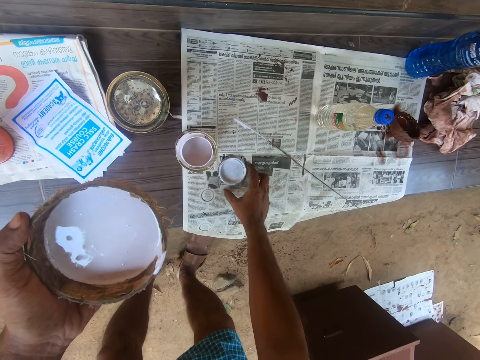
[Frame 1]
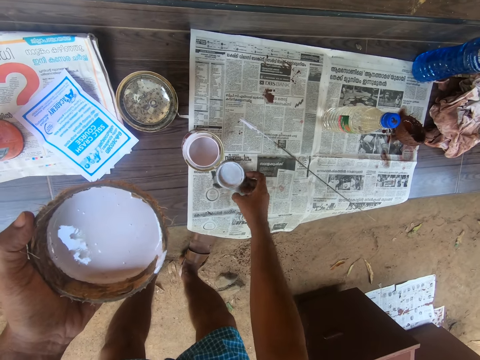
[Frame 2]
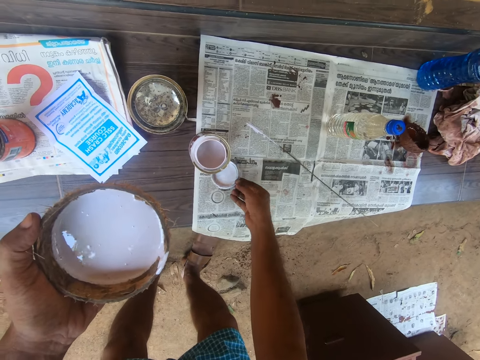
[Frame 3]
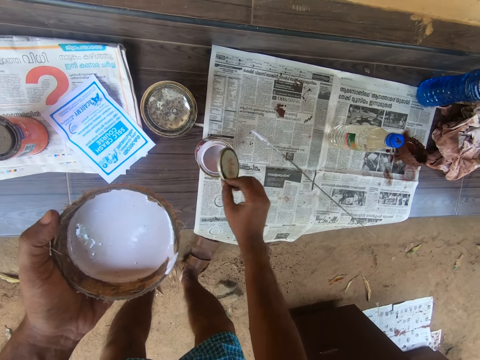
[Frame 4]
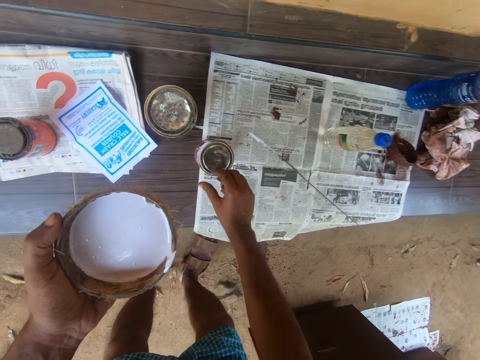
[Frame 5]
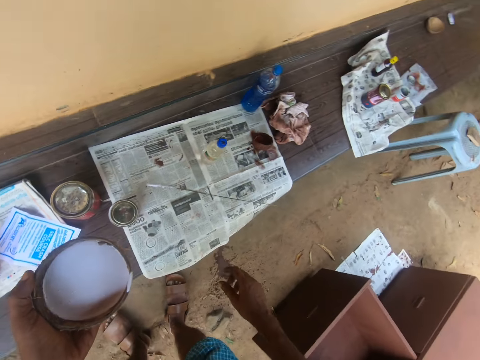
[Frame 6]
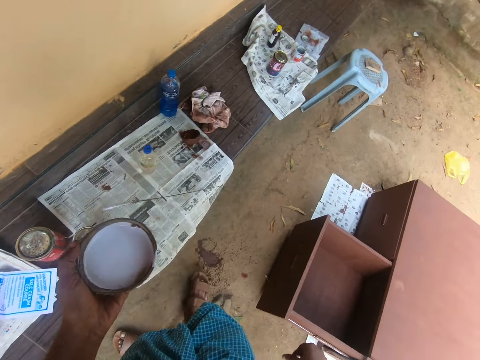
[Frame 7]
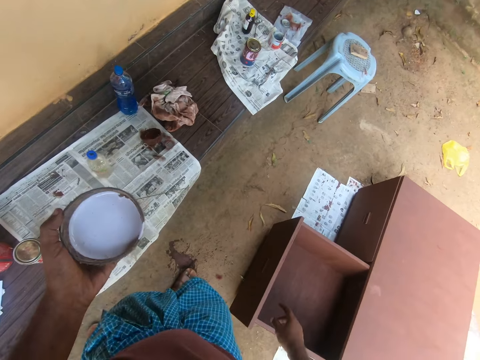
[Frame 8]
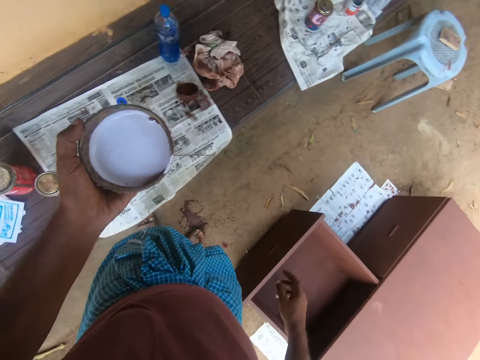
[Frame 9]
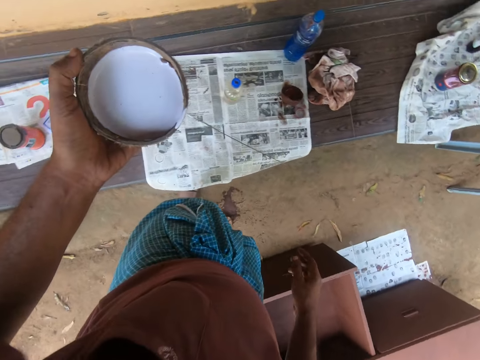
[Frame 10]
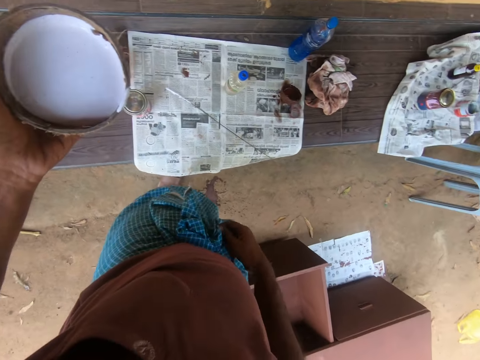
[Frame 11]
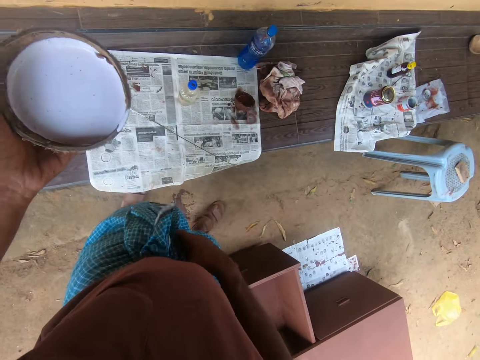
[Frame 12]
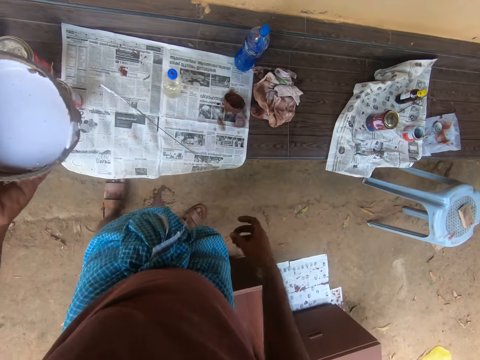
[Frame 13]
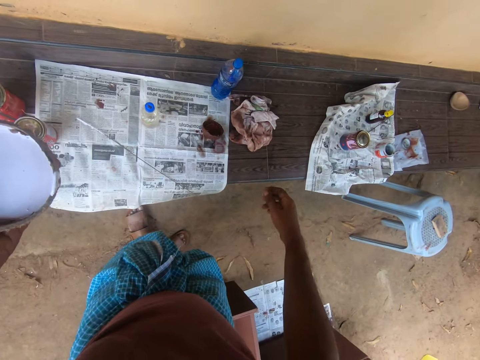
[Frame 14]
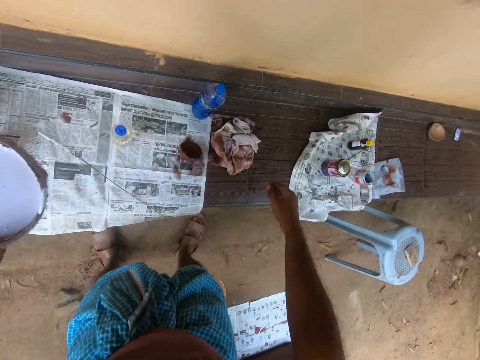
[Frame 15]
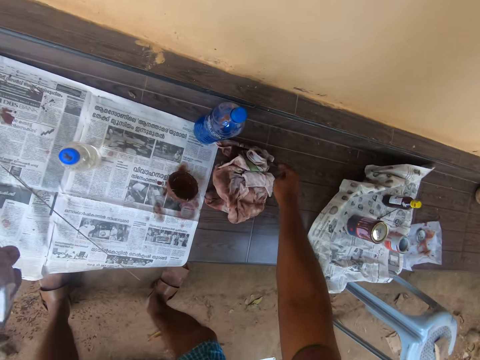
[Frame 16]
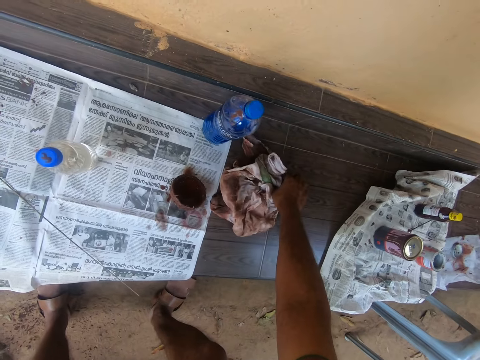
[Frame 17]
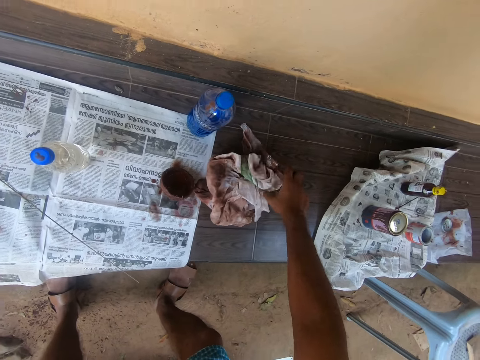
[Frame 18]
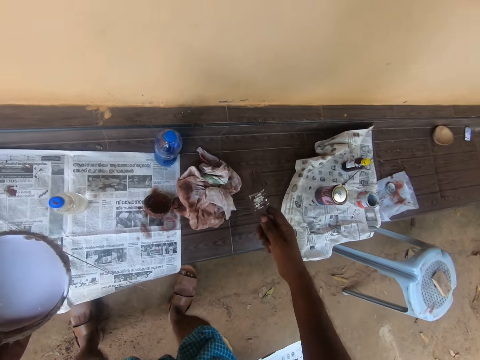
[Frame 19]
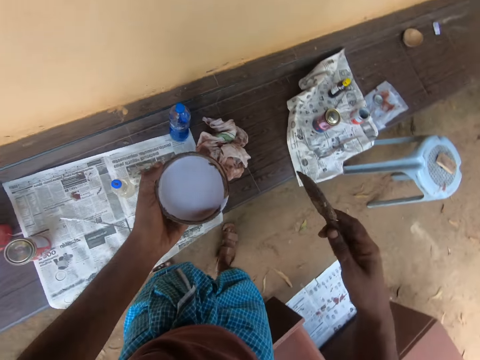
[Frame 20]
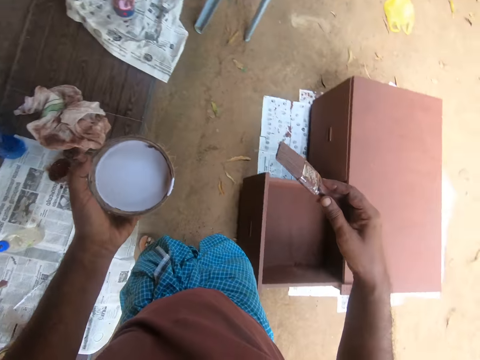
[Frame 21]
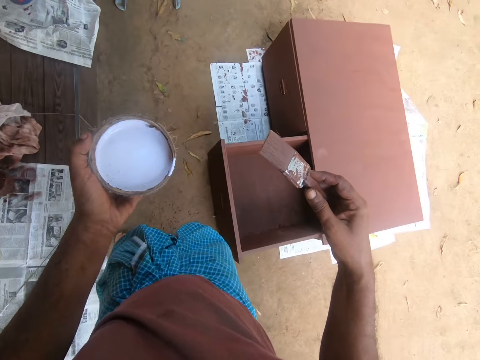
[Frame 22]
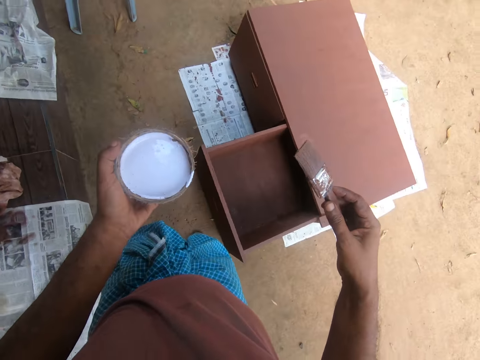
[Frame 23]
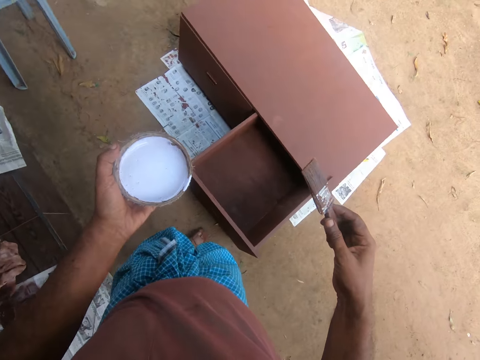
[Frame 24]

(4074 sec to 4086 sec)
The camera wearer picks up the lid and puts the lid on the paint container. He moves the leg and touches the piece of cloth. He adjusts his cloth with his hand. He moves the leg, picks up a brush from the bench, and turns.

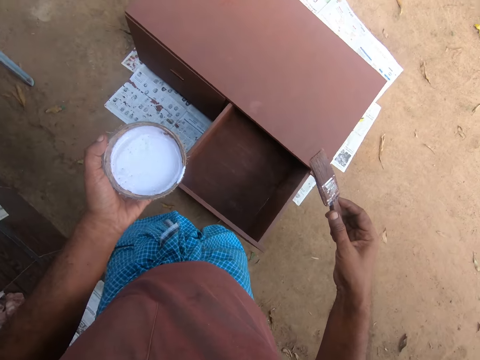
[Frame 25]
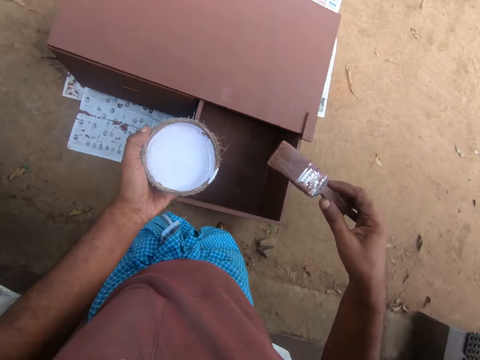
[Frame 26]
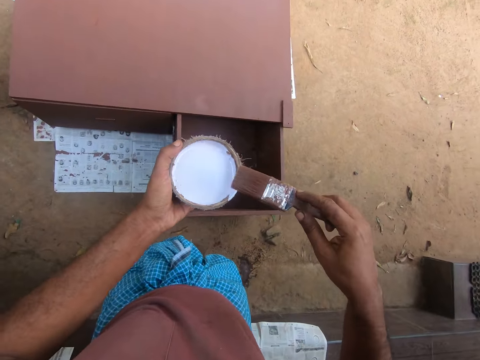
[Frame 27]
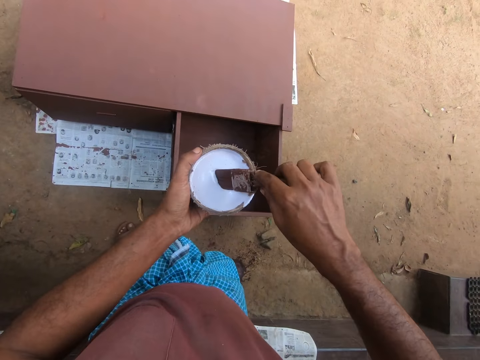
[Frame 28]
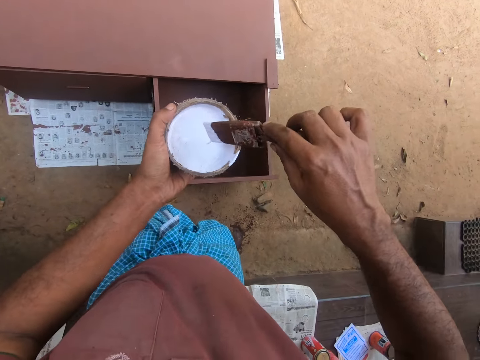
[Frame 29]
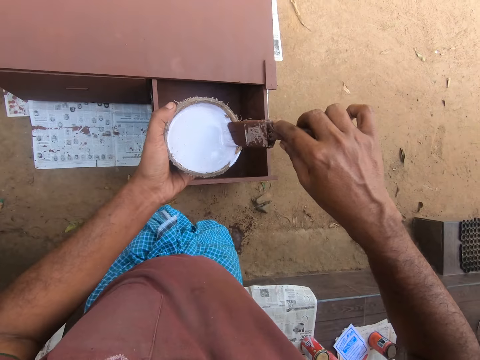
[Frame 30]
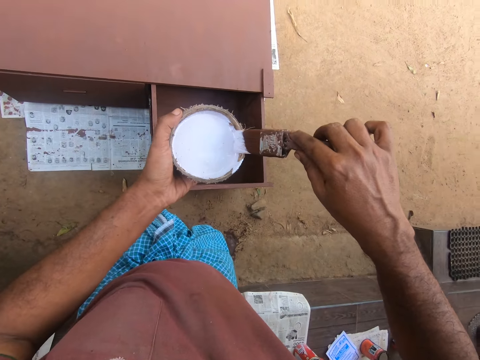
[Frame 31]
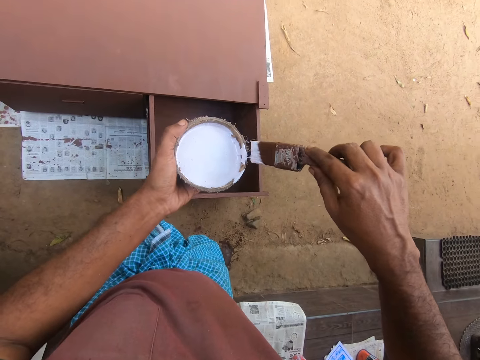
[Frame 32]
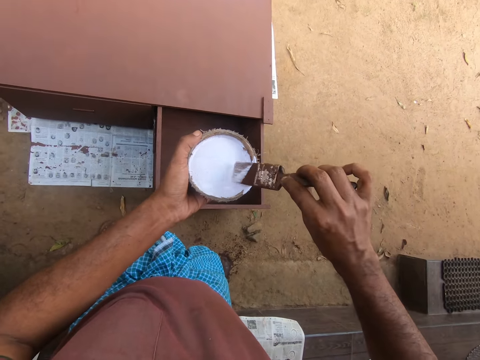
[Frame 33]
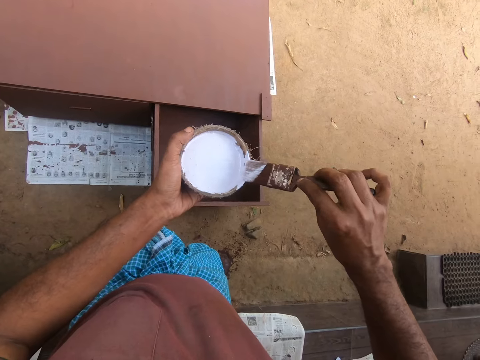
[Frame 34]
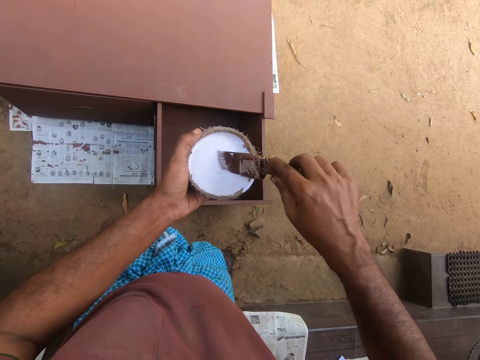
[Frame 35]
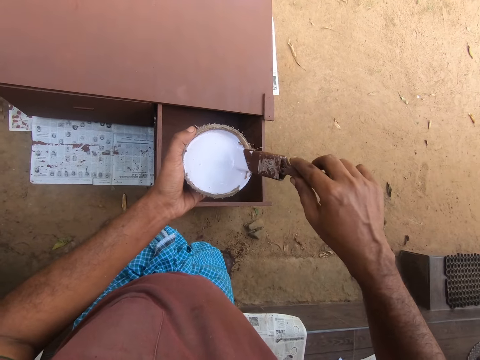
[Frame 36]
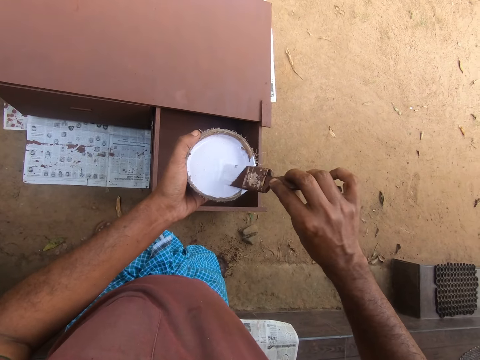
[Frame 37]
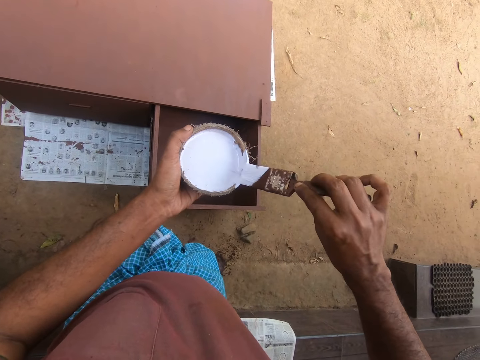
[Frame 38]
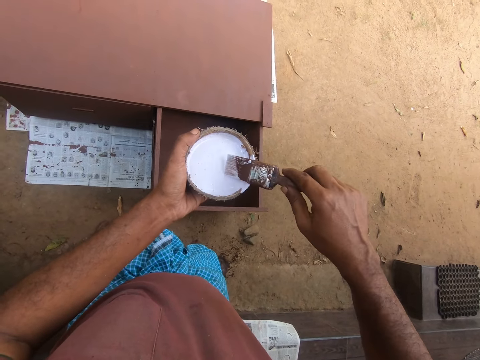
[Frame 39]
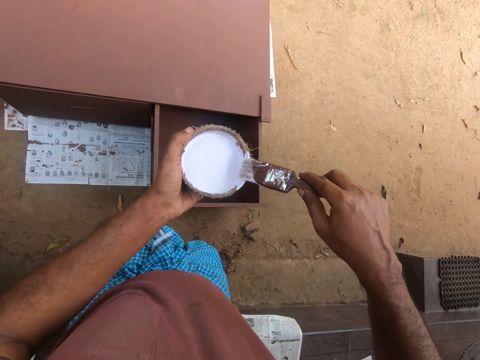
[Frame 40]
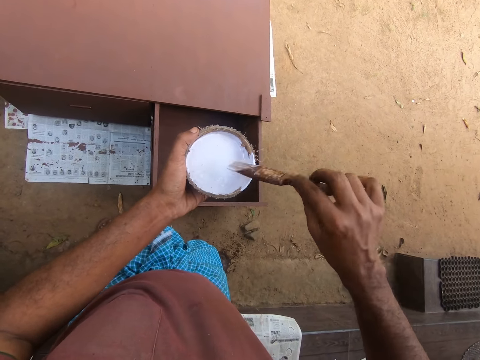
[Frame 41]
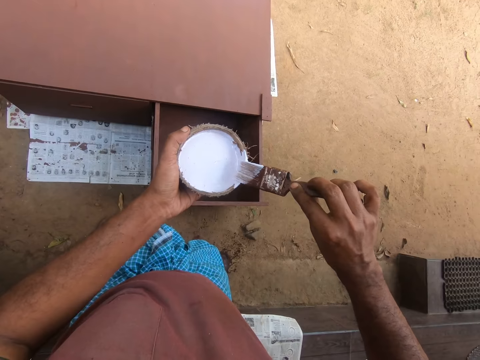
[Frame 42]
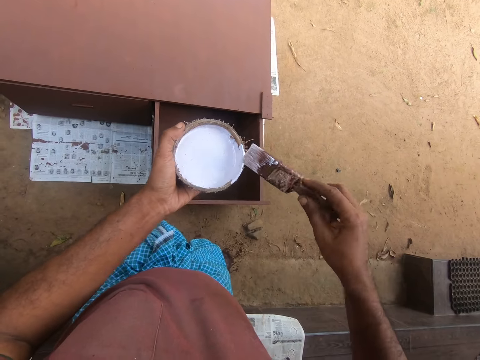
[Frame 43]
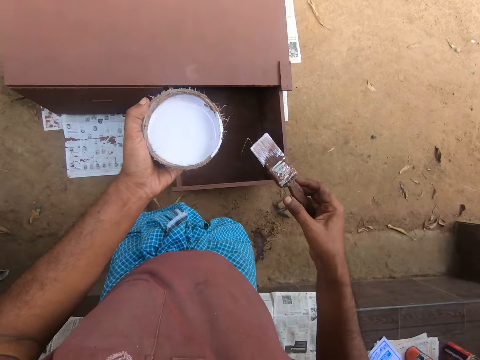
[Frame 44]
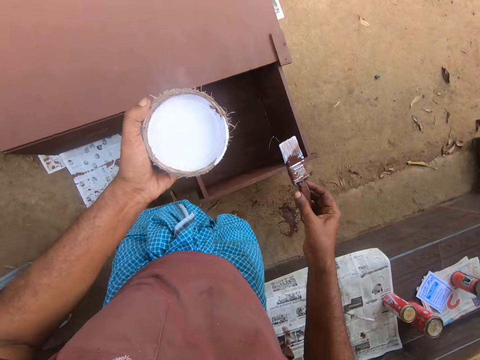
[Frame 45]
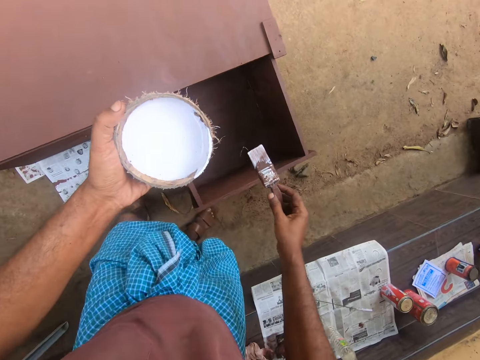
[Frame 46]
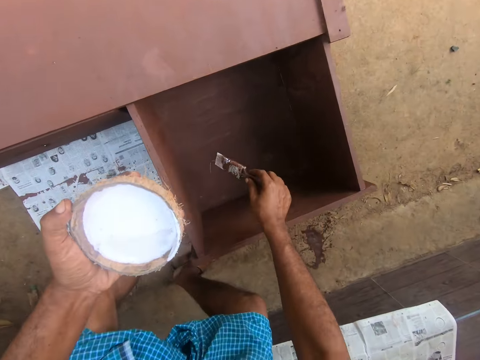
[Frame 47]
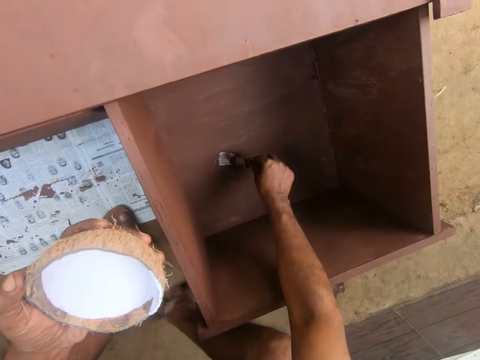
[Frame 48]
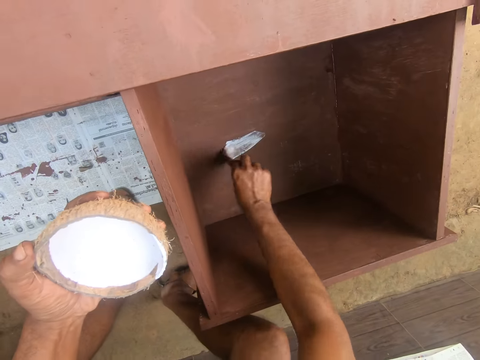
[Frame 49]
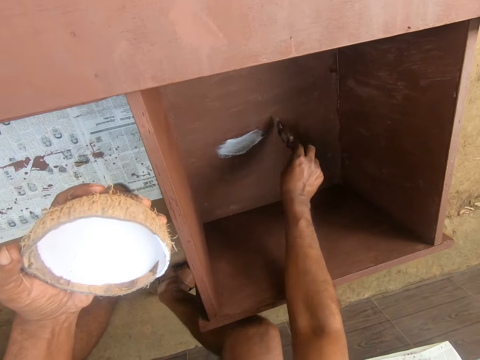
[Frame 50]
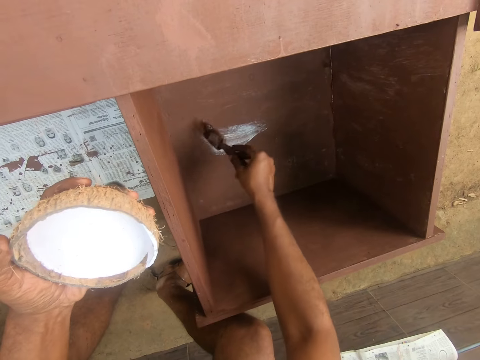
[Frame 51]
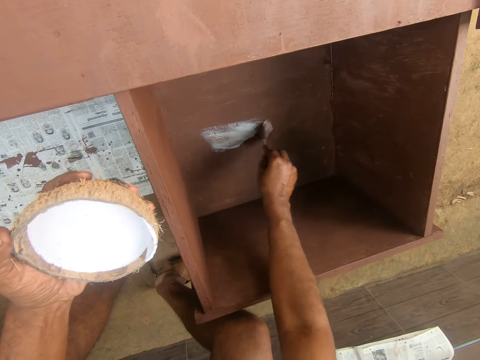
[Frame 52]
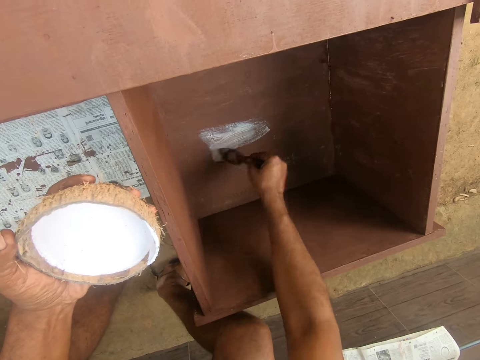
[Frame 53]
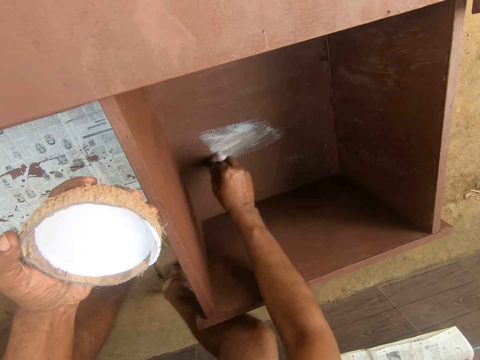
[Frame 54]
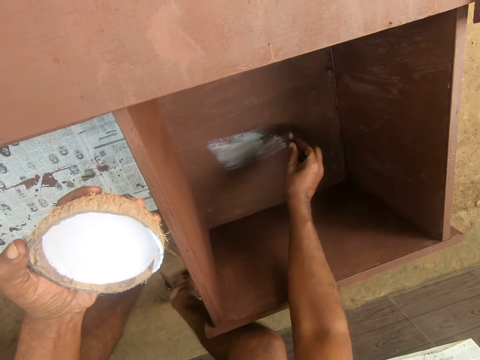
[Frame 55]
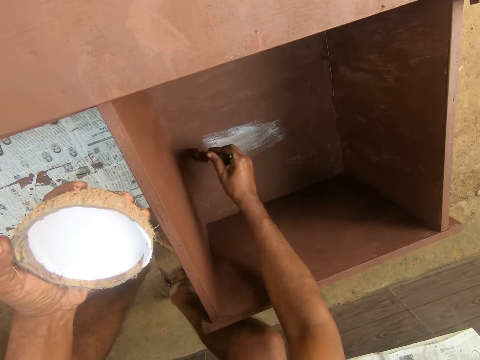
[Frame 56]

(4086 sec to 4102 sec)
The camera wearer dips the brush in the bowl of paint. They rub the brush on the coconut shell, dip the brush in the paint, and rub the brush on the coconut shell. They paint the drawer and paint the furniture with the brush.
